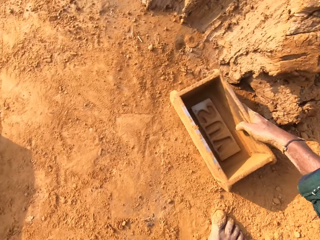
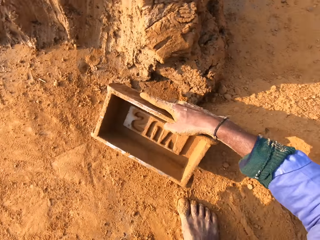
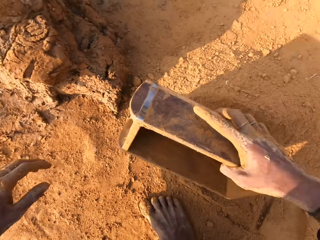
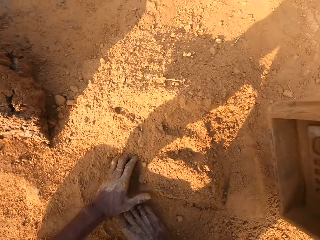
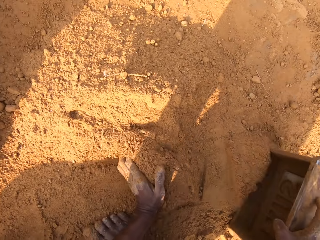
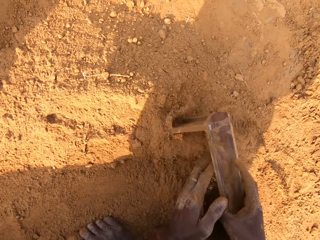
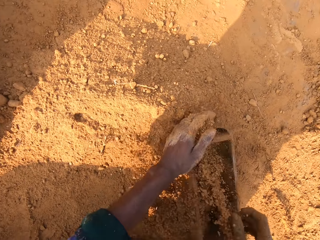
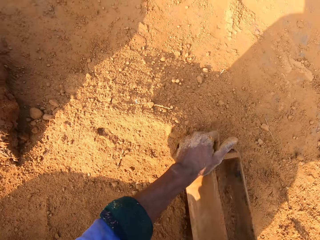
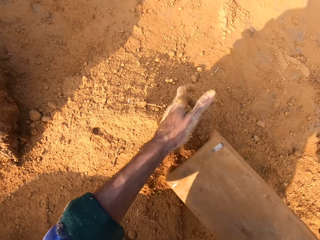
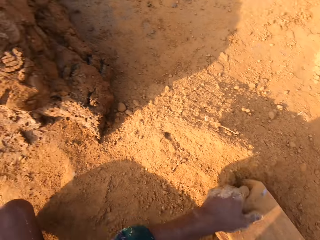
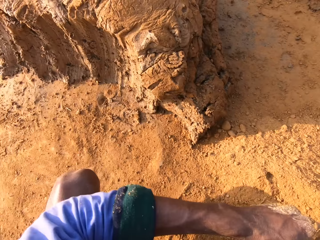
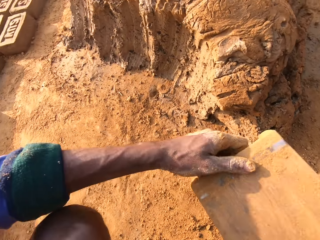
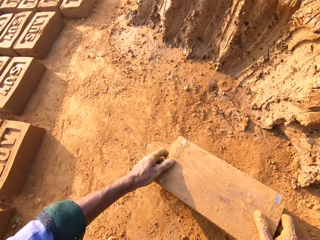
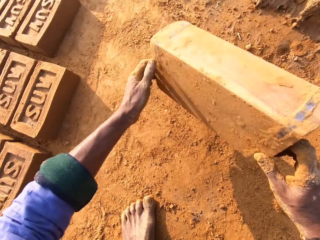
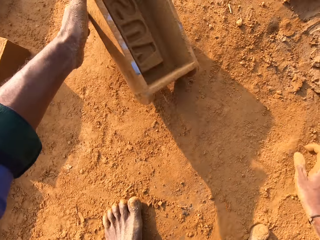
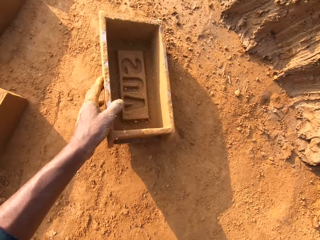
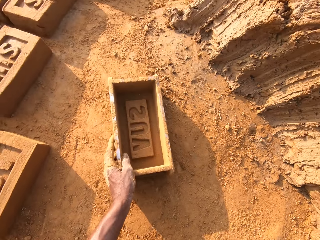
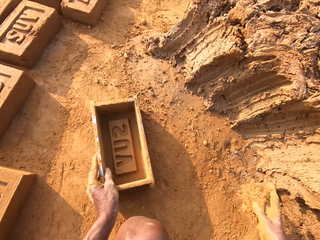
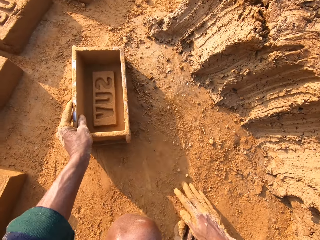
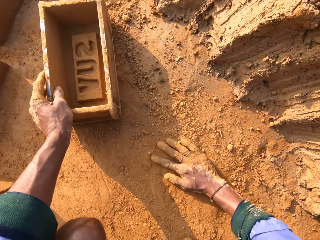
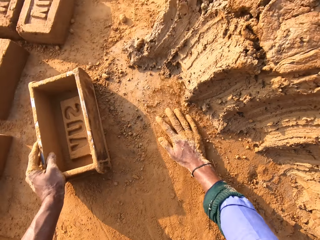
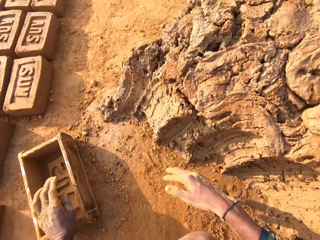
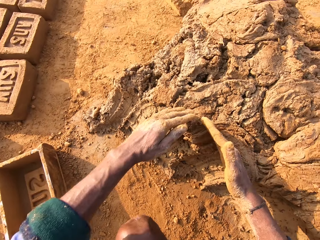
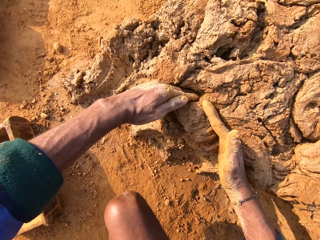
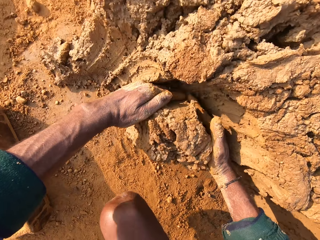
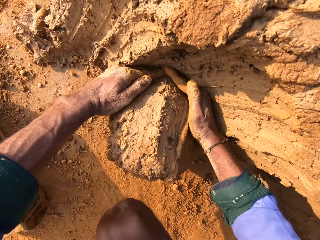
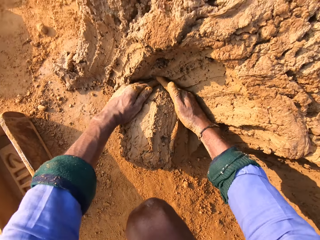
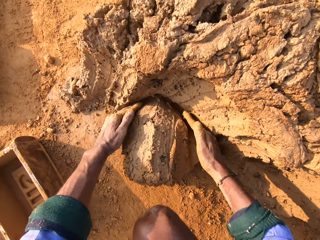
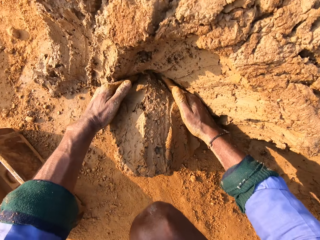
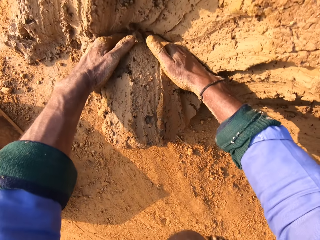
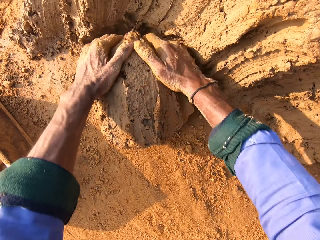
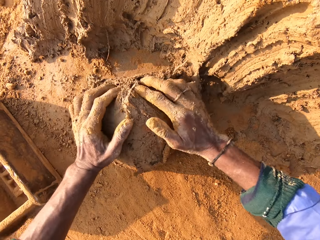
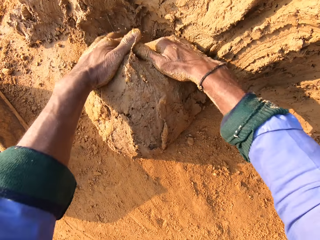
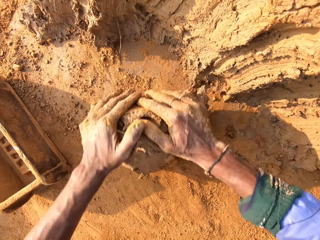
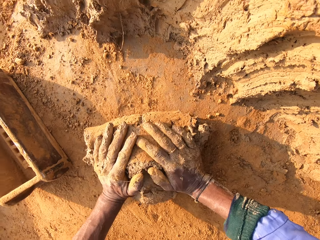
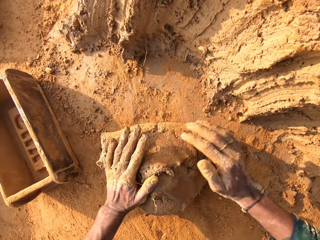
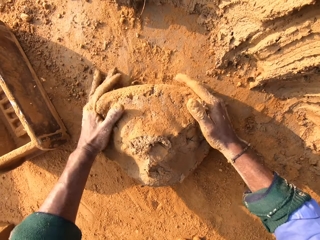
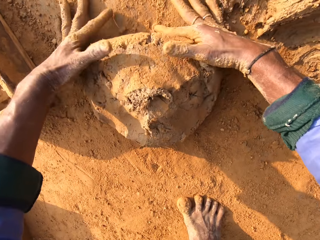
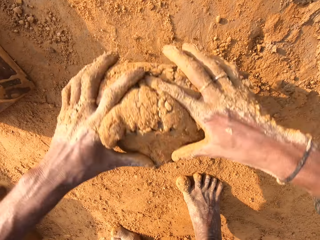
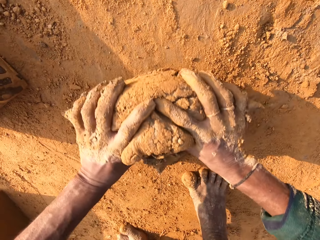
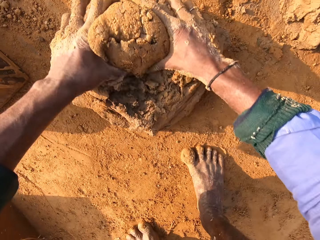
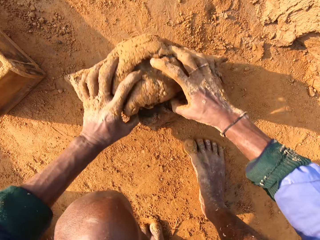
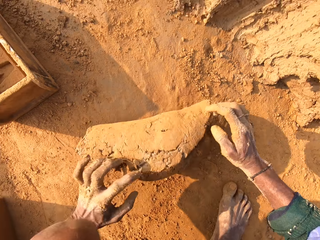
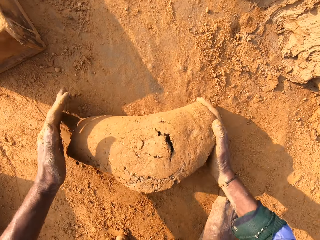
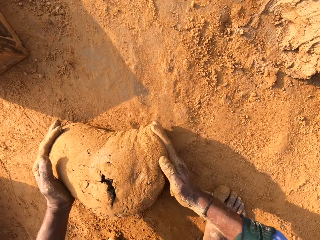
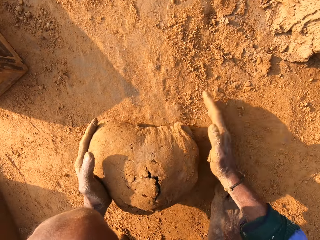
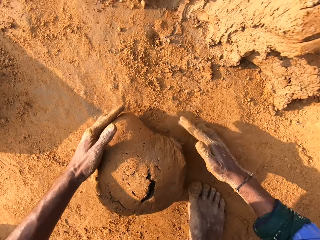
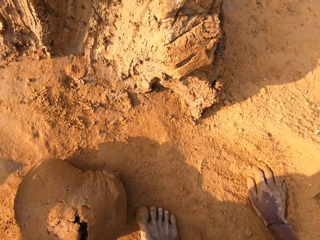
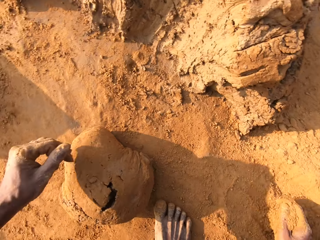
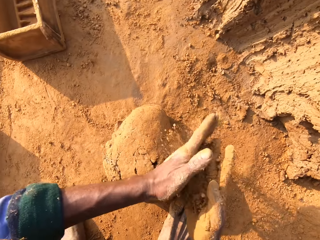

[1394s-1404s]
The camera wearer scoops soil in the clay box. They pour out the soil, rub hands on the soil, and scoop clay with hands. They mold the clay with hand. They roll the molding clay on the ground.

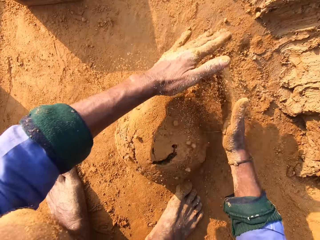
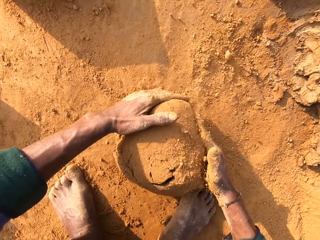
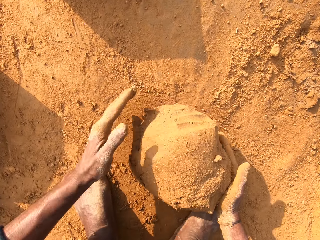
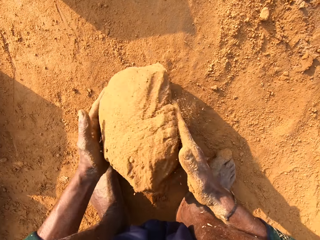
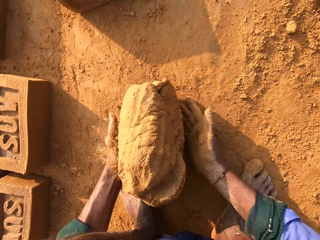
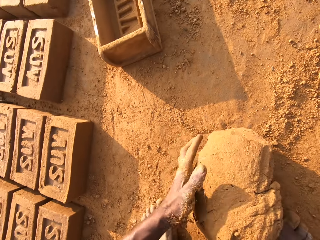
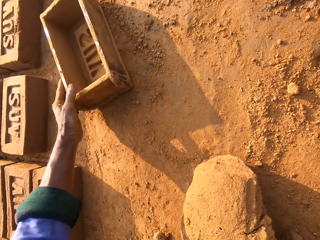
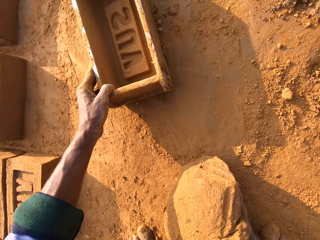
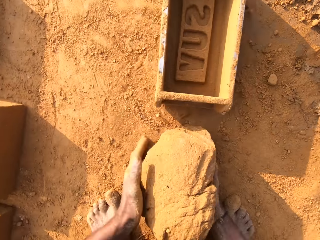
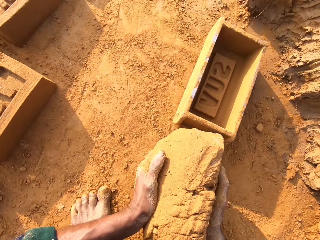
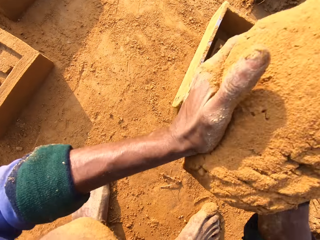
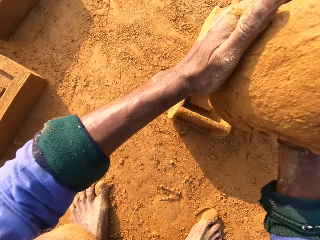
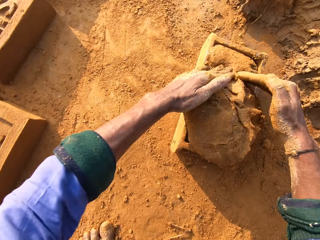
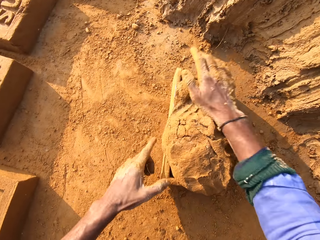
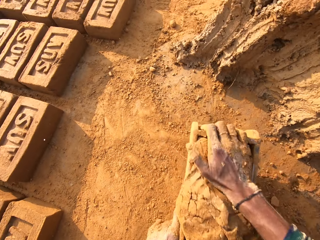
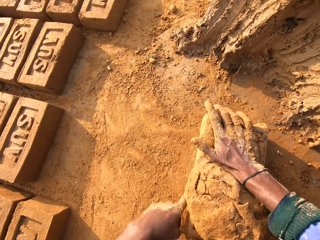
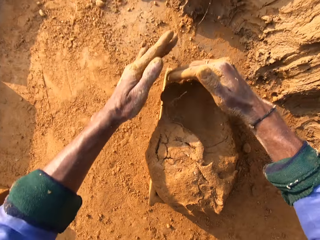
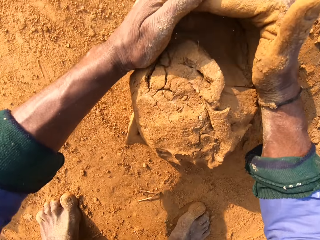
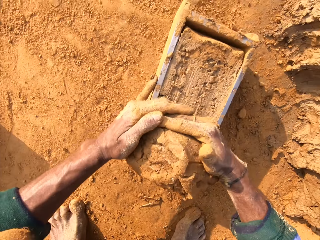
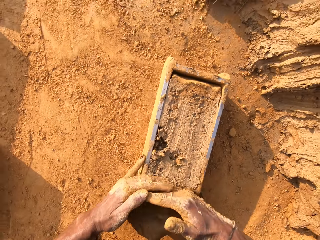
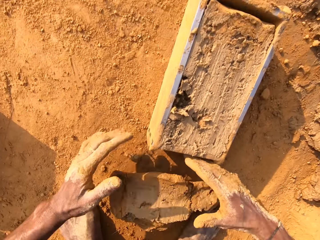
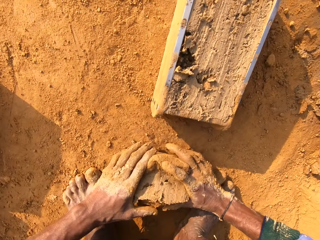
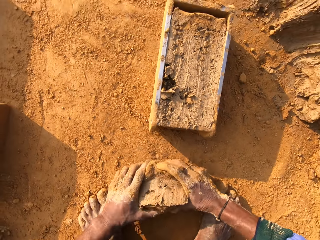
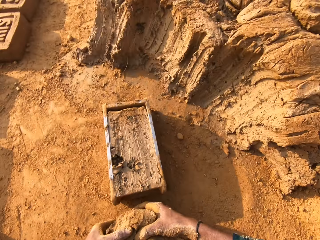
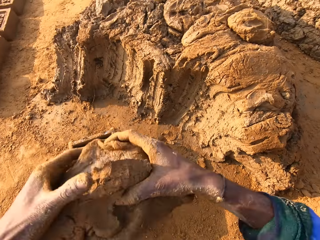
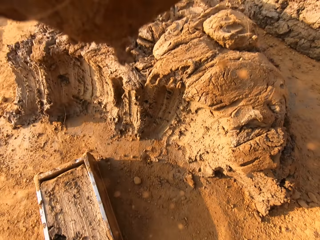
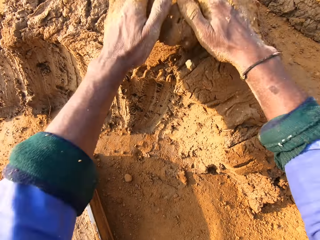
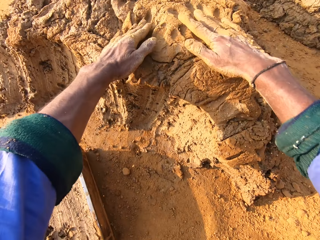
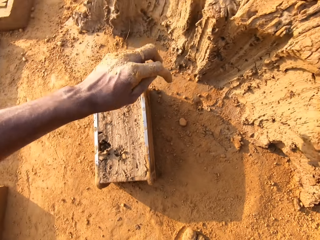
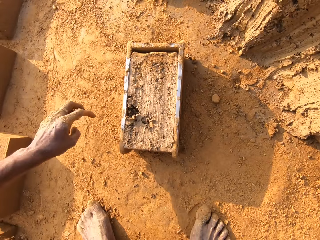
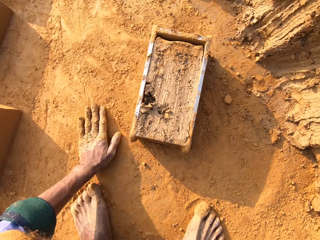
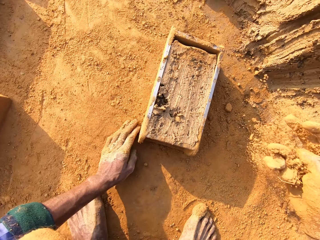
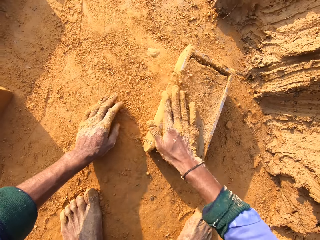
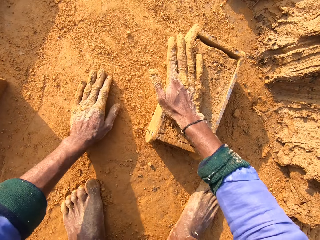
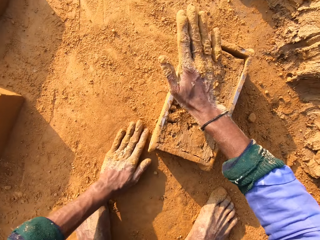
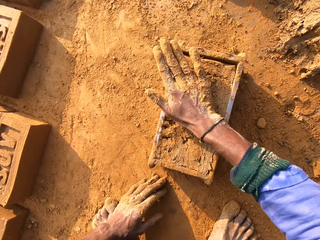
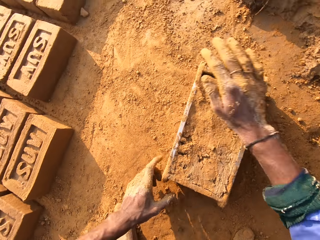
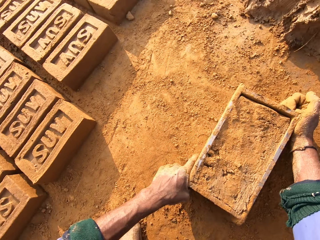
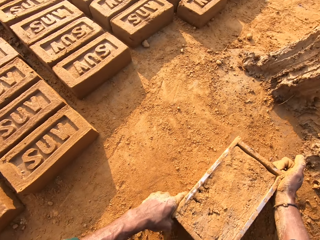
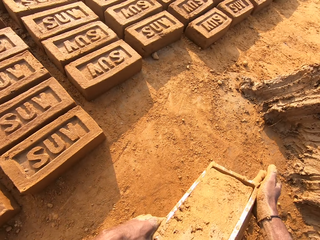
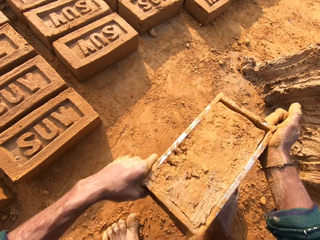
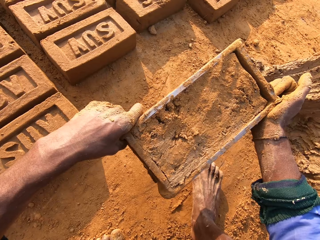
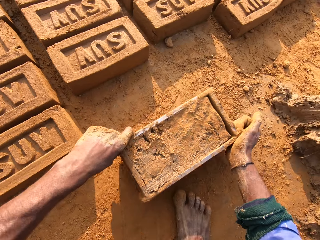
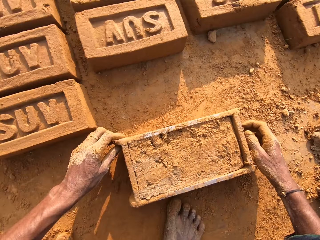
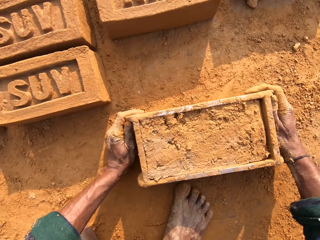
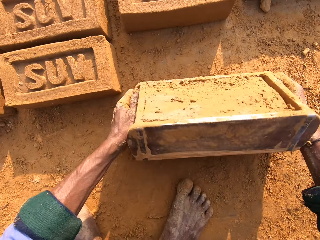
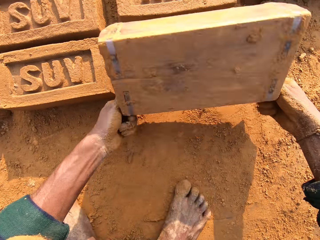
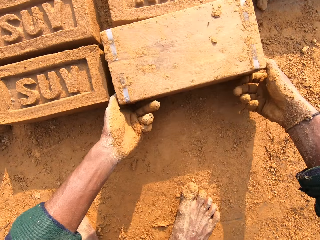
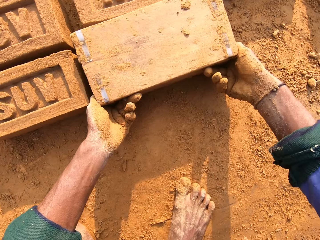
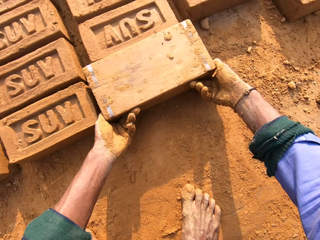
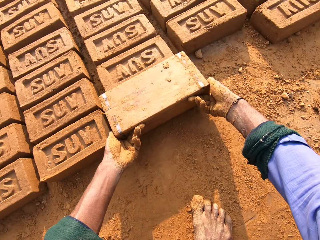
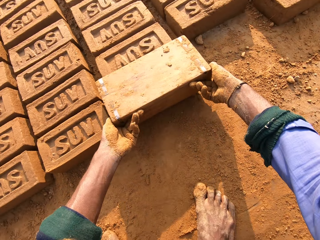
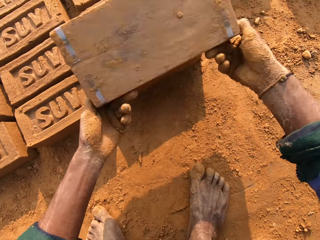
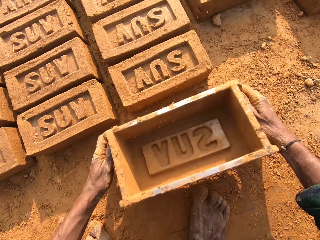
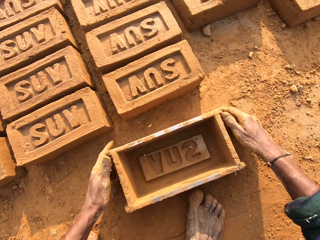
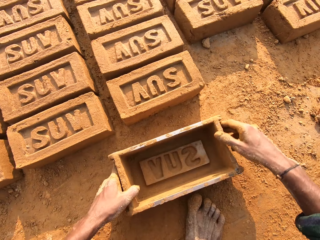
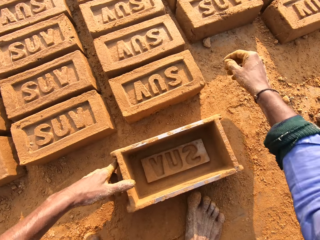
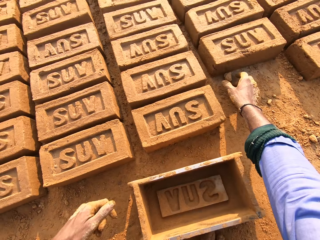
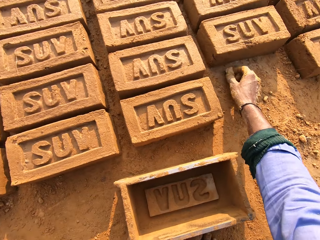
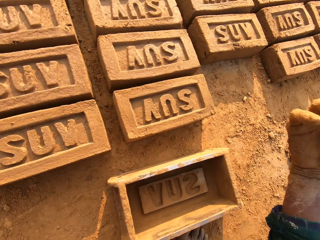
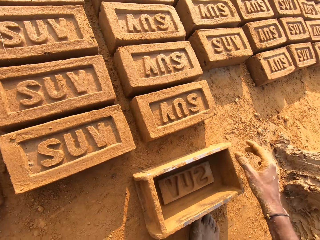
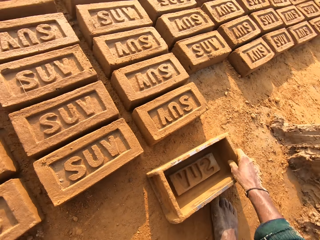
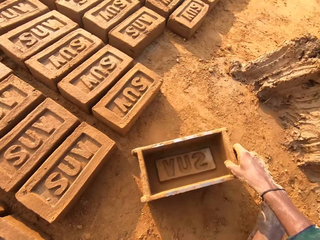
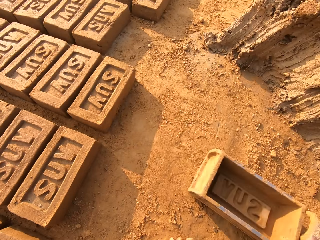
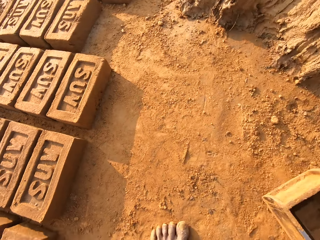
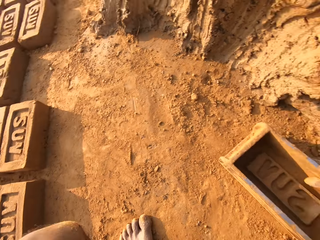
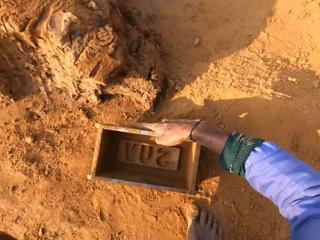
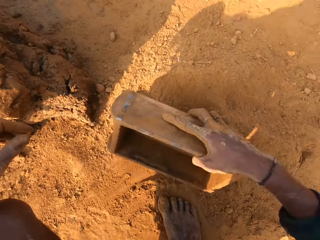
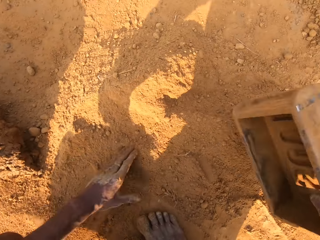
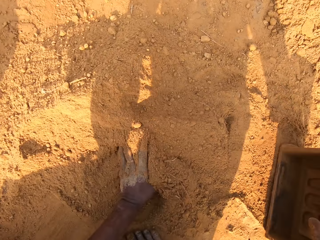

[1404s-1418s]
The camera wearer rubs hands with the soil. They move the clay box or brick mold closer. They throw clay in the clay box. They remove extra clay from the clay box. They throw small clay on big clay. They throw the brick mold on the ground. They cover the brick with soil. They sprinkle soil on the clay box. They flip around the brick mold on the ground. They remove the brick from the brick mold.
